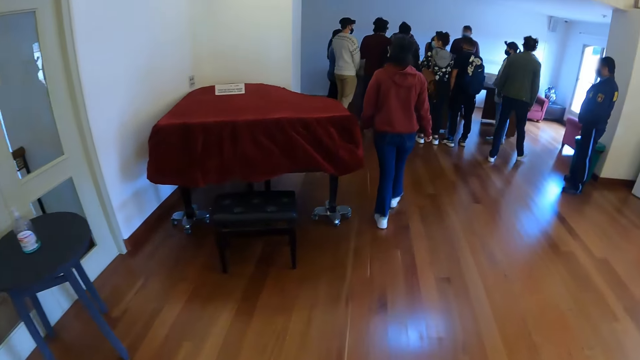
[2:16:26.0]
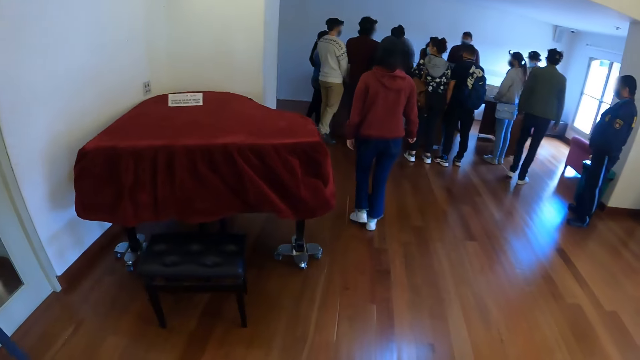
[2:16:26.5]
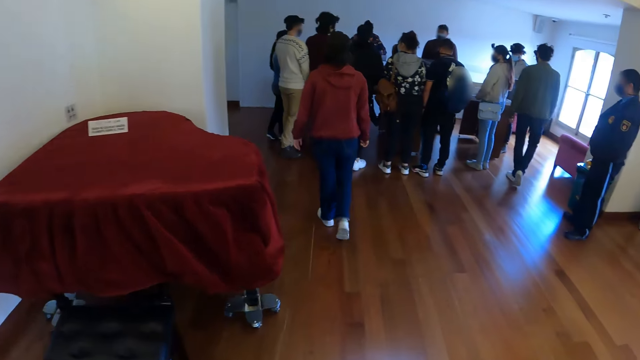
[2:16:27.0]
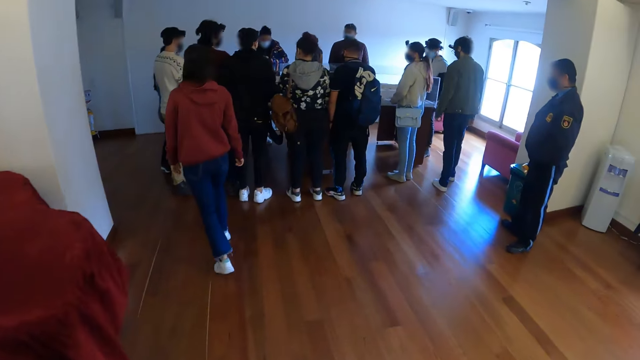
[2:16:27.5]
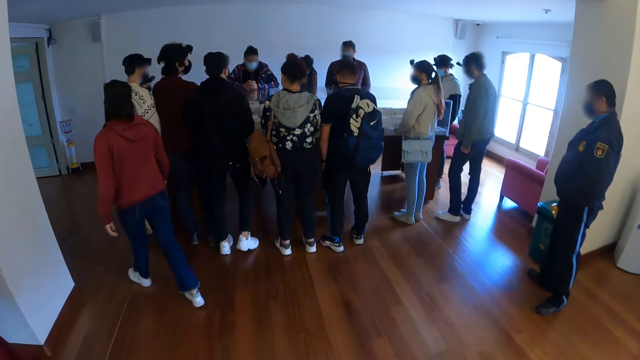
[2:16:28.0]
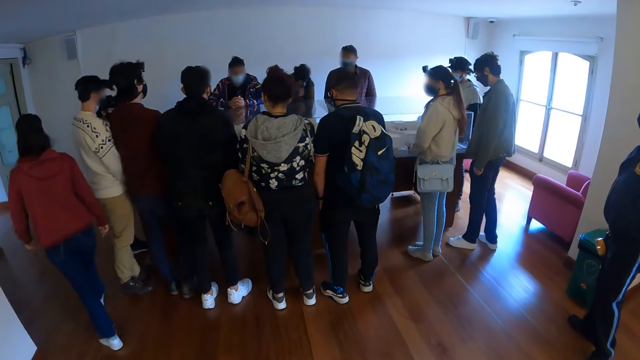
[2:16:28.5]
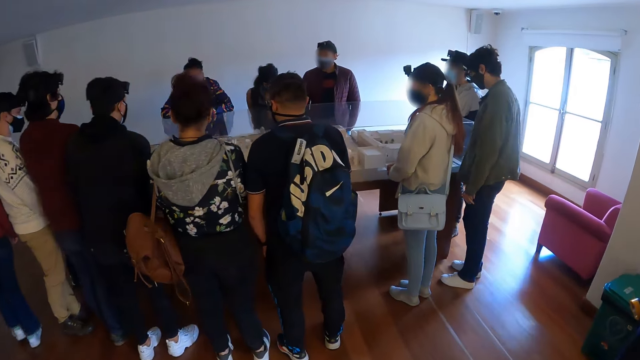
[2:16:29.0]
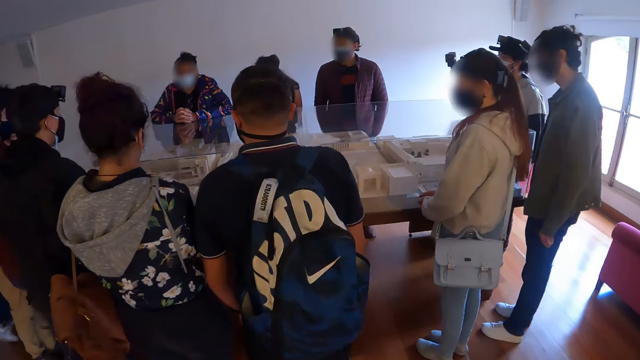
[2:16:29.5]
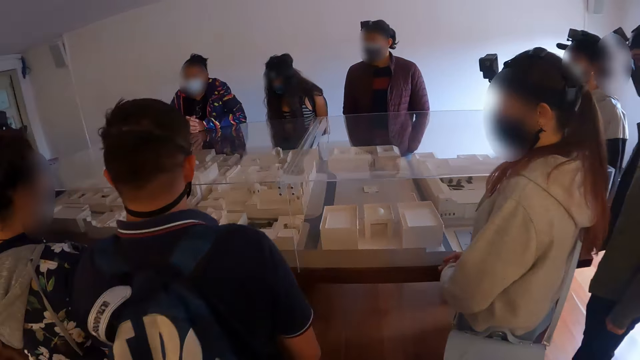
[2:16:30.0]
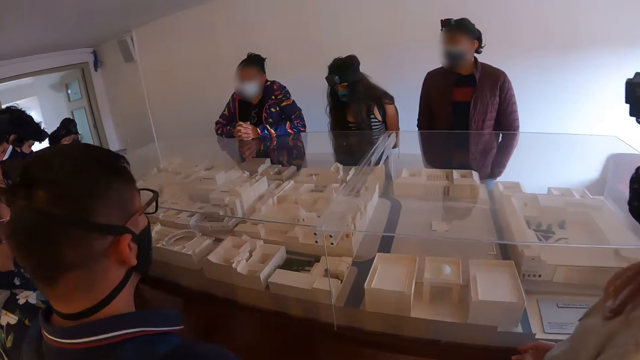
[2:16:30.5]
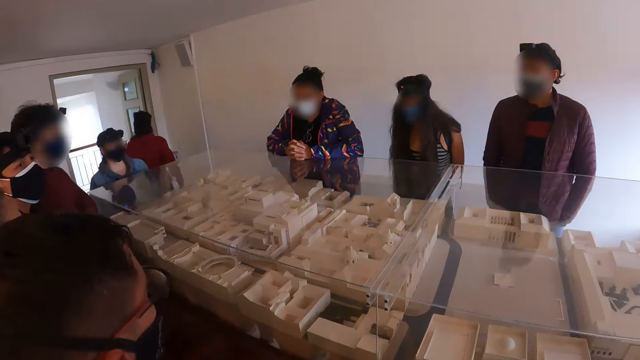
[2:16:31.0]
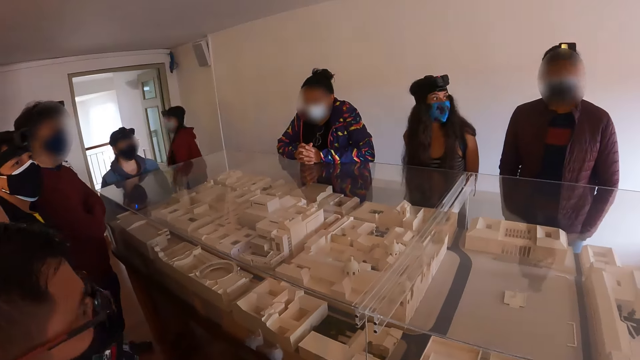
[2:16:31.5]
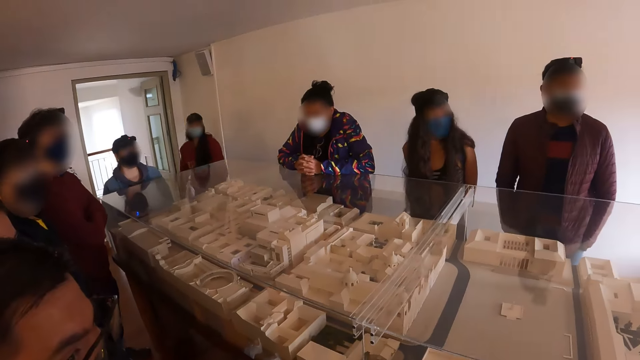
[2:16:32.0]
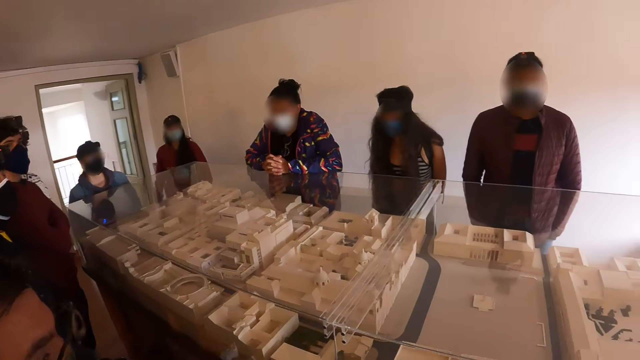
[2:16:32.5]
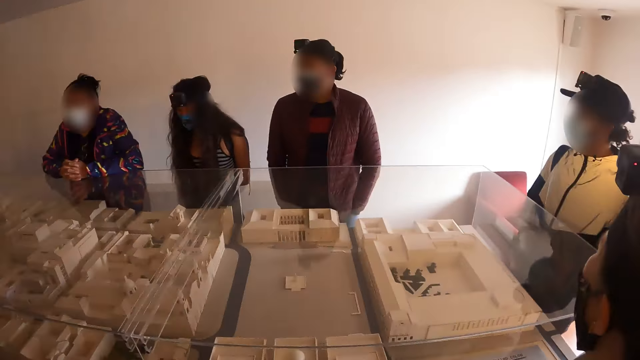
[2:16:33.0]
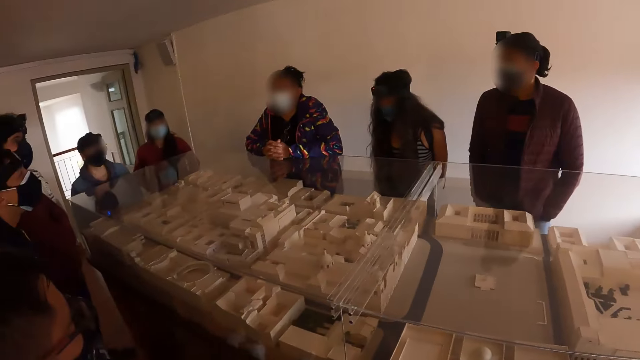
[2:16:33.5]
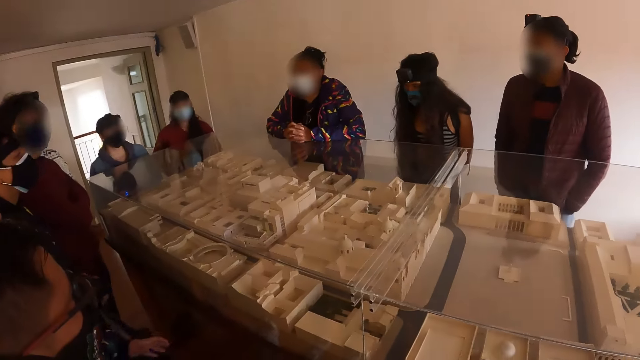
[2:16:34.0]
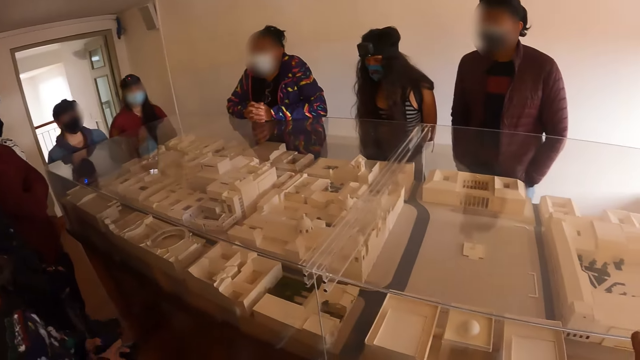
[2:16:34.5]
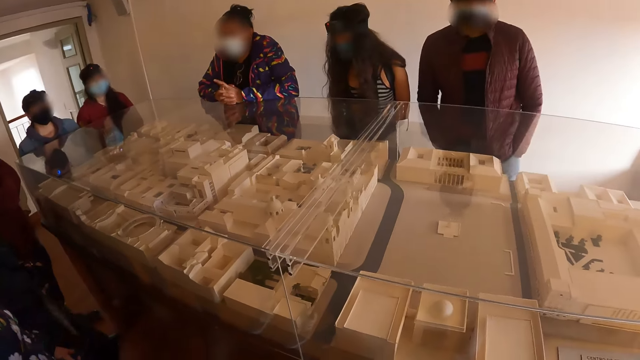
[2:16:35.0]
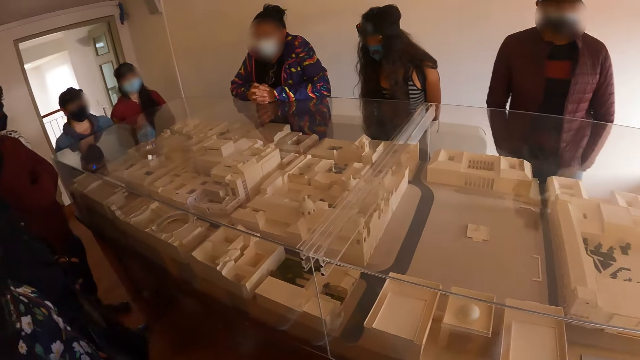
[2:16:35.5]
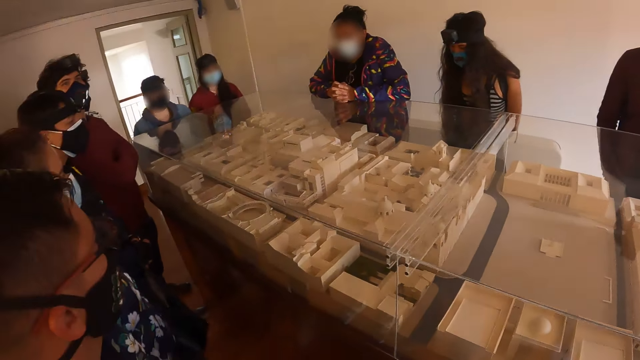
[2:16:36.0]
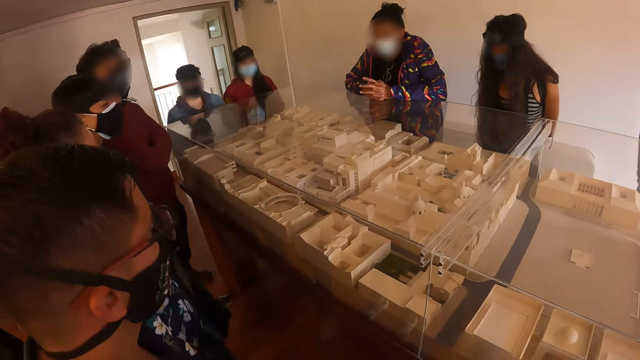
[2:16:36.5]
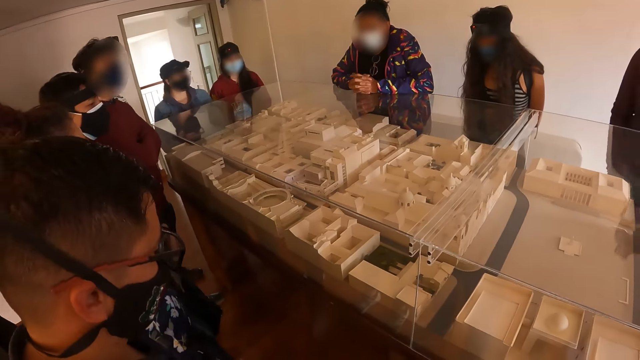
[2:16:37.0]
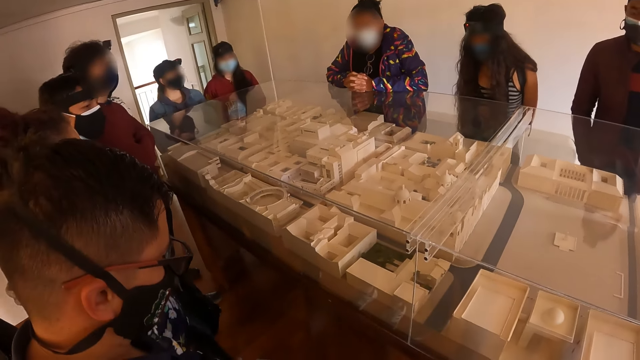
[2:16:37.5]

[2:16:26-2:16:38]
The camera wearer looks at the structure plan. They look around.

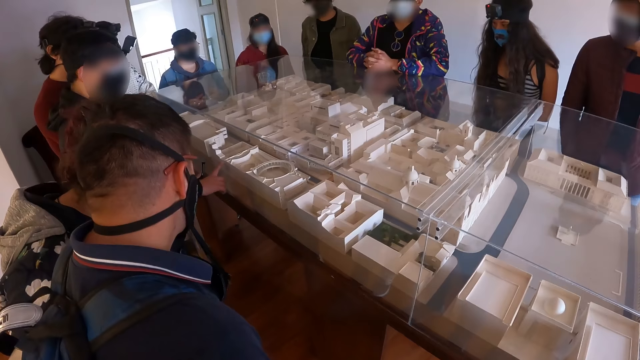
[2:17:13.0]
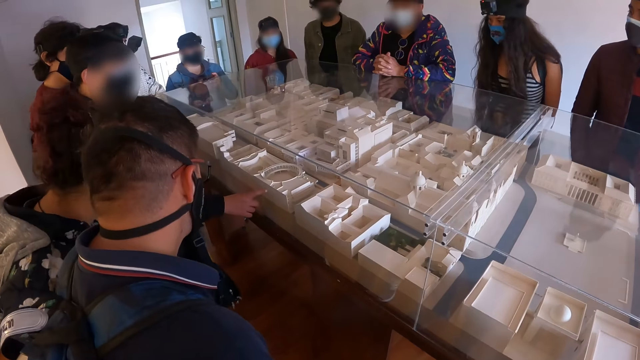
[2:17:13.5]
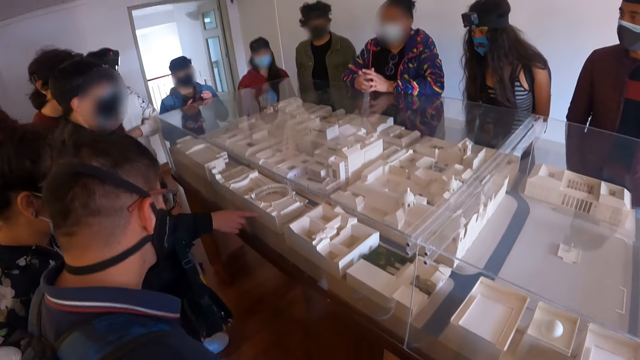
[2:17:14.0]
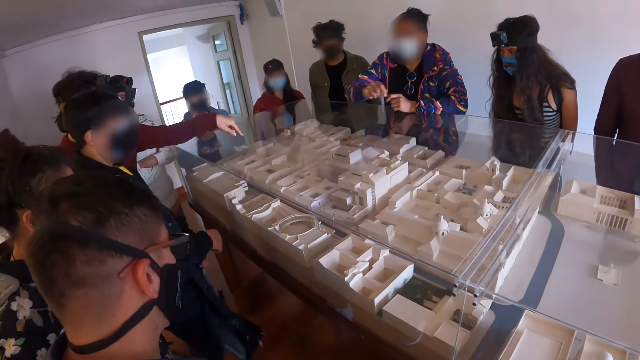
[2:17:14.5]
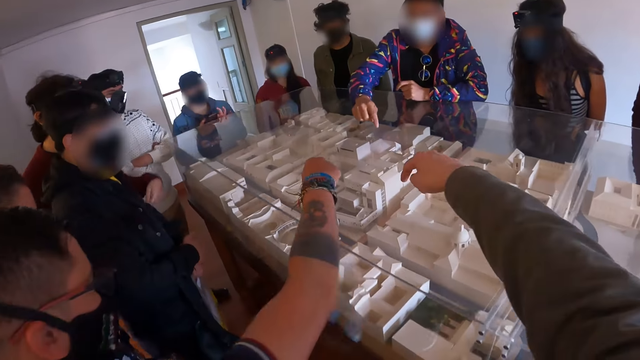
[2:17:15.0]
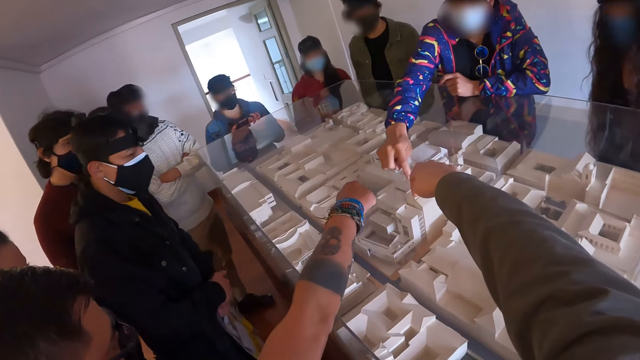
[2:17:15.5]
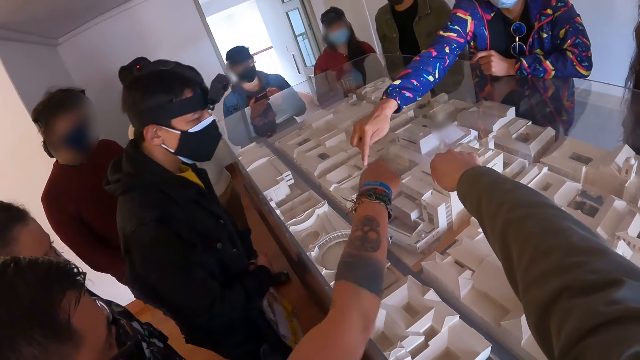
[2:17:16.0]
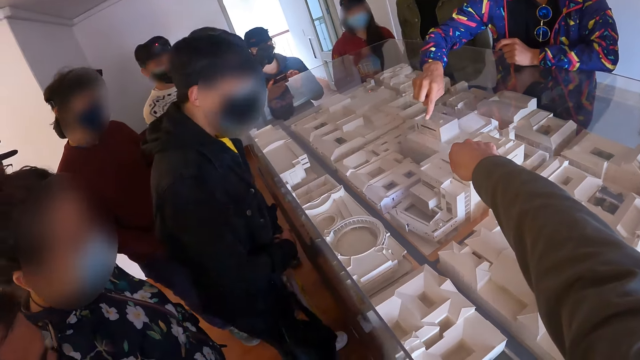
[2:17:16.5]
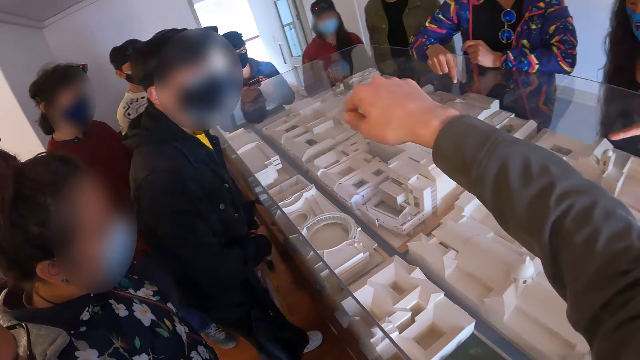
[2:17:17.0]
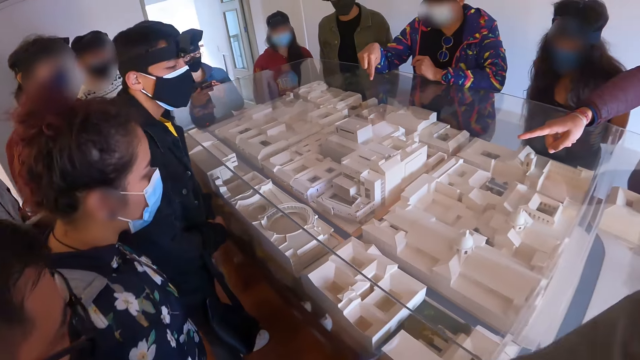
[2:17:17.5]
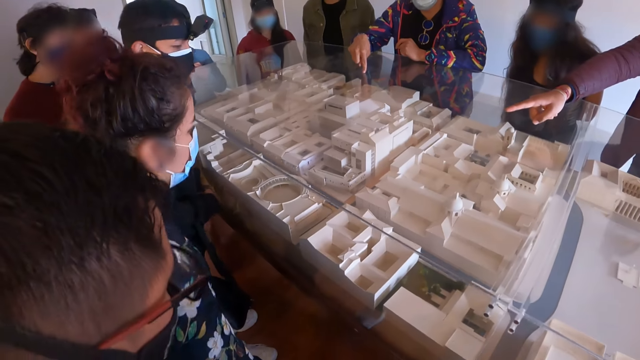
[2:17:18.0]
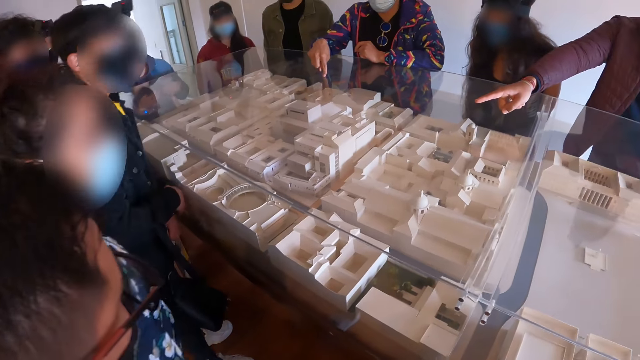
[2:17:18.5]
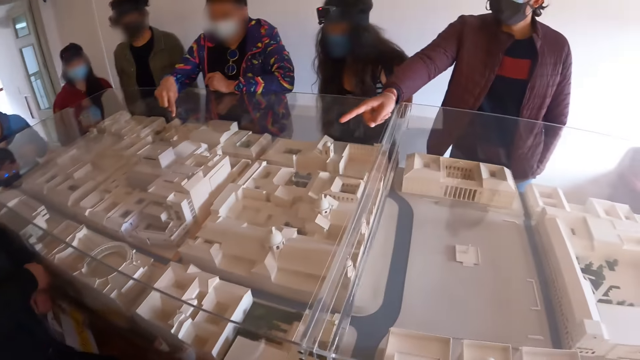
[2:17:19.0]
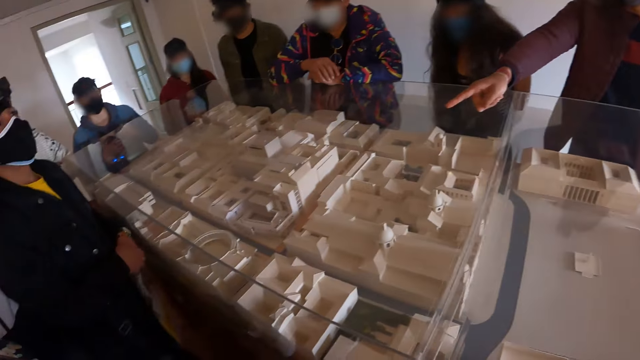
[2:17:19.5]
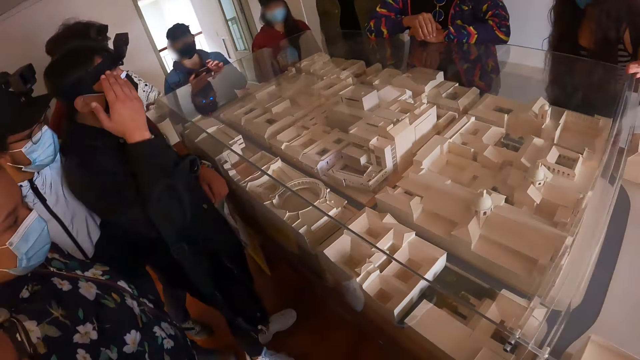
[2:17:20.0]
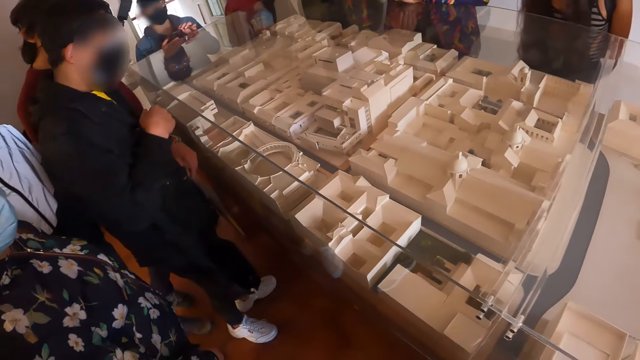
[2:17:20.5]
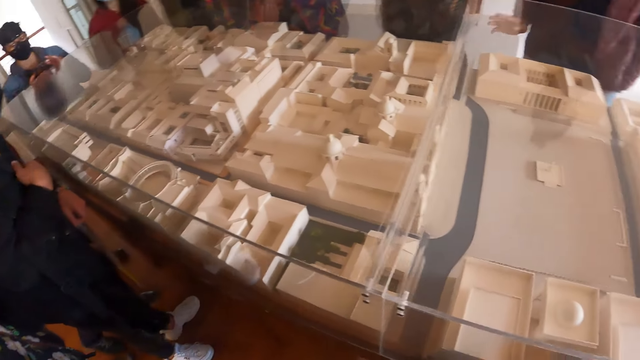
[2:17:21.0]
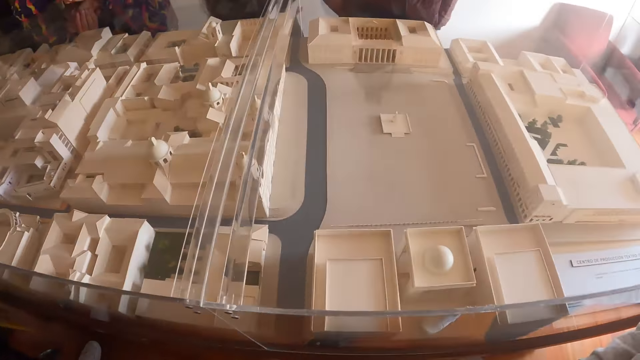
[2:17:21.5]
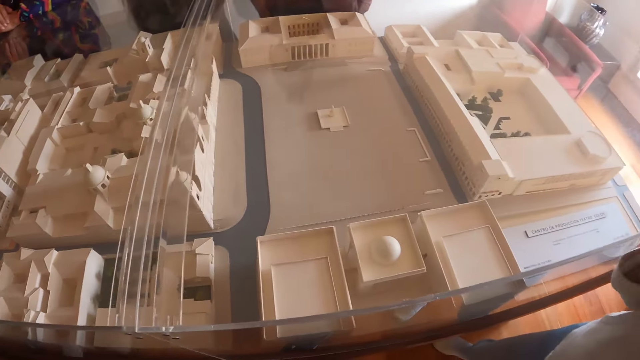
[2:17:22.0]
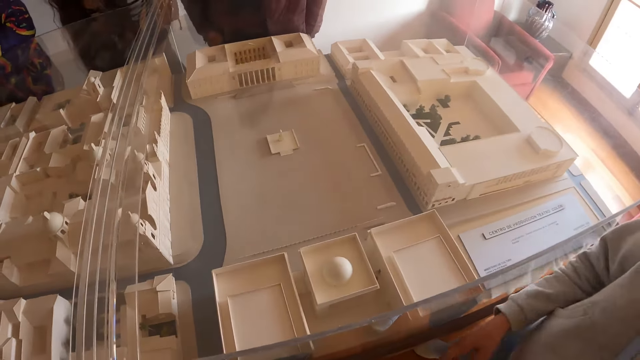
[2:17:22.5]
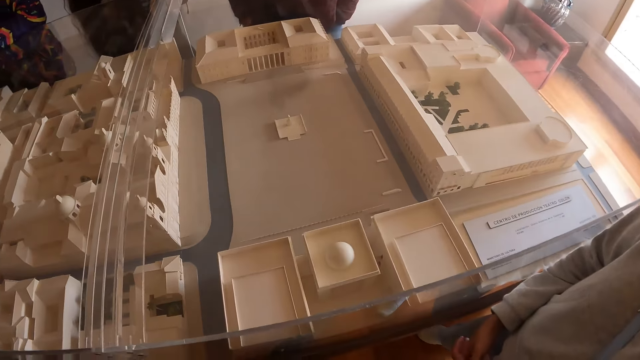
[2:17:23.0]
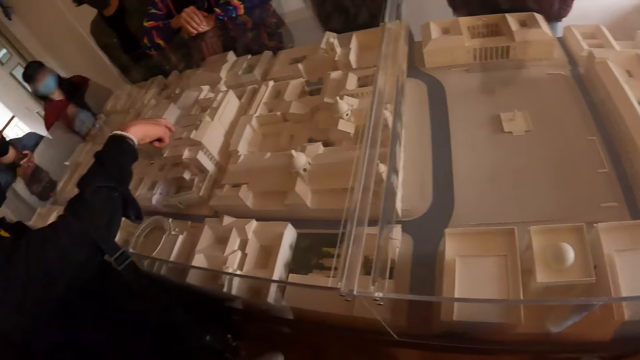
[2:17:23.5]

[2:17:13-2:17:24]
The camera wearer points at the structure with his hand. He looks at the structure plan. He looks around.
